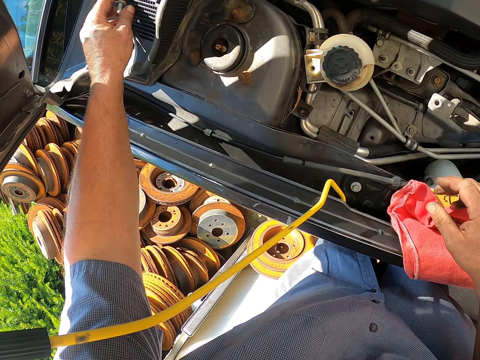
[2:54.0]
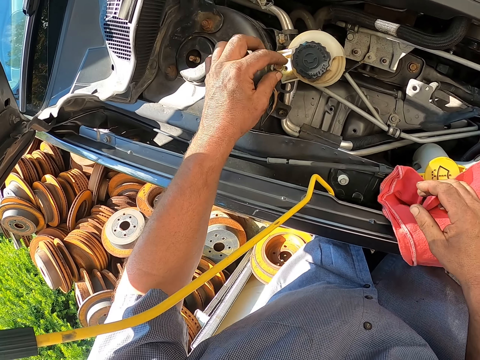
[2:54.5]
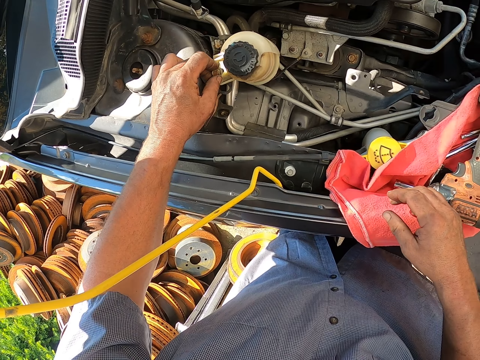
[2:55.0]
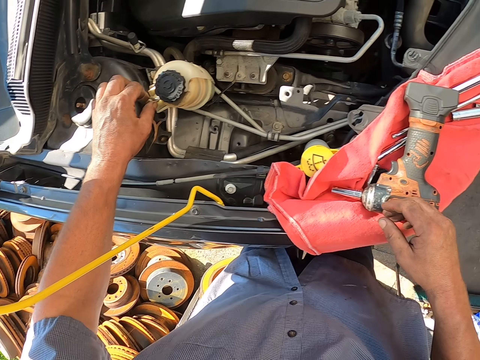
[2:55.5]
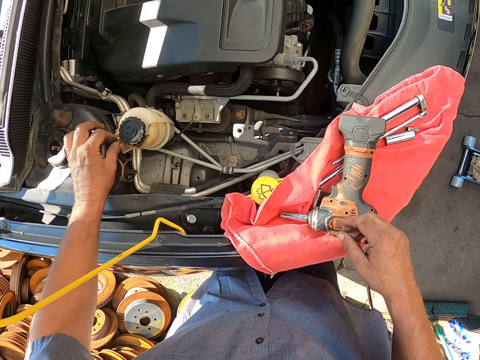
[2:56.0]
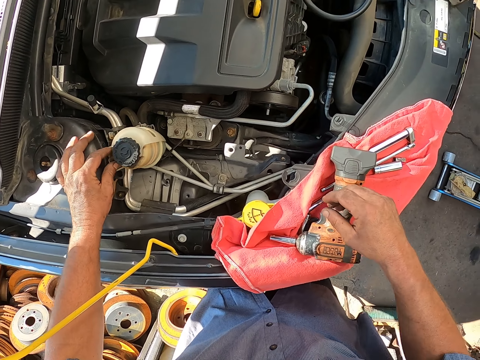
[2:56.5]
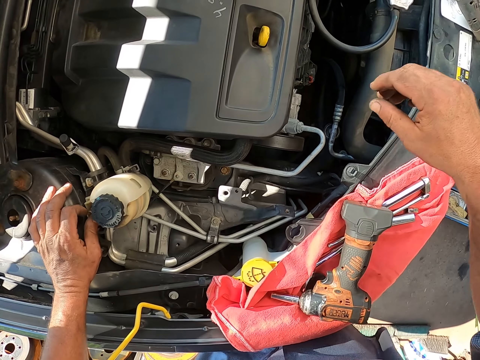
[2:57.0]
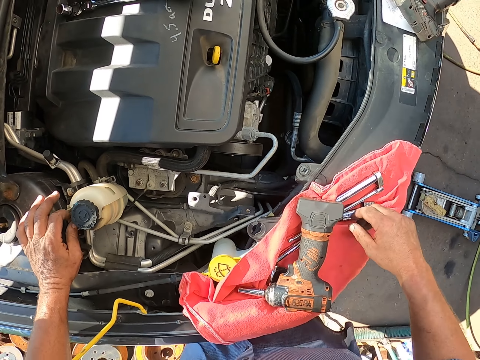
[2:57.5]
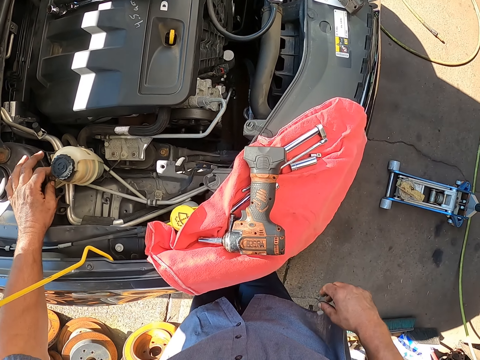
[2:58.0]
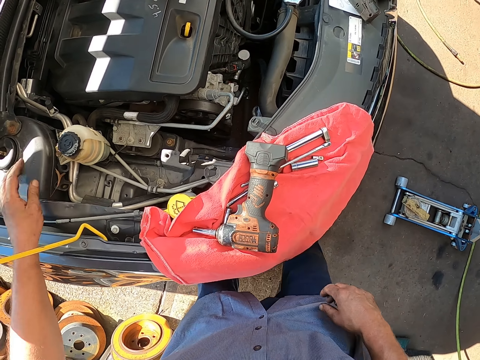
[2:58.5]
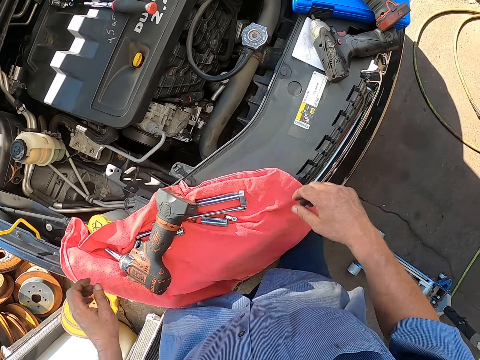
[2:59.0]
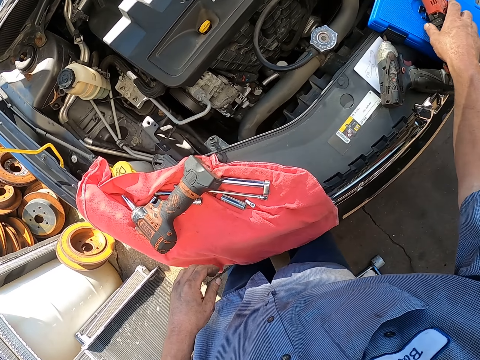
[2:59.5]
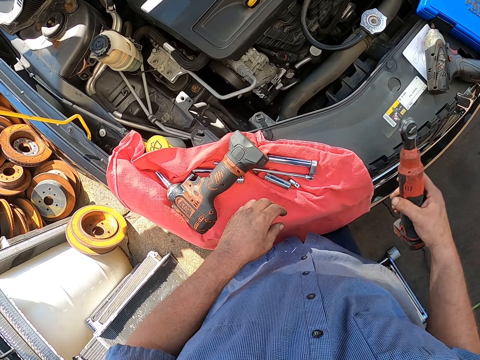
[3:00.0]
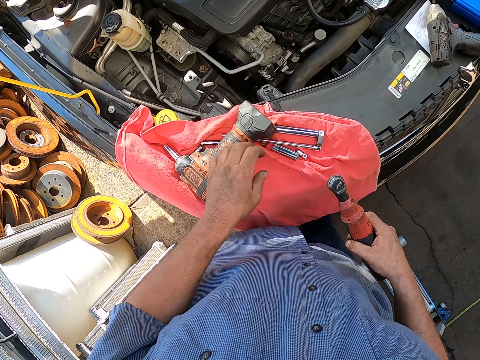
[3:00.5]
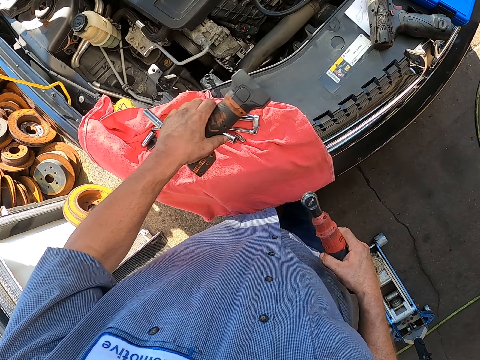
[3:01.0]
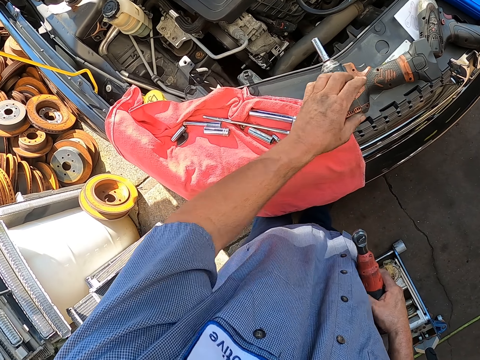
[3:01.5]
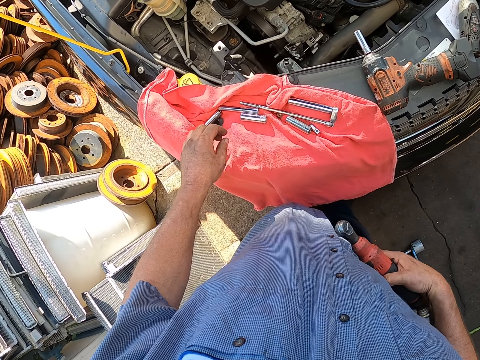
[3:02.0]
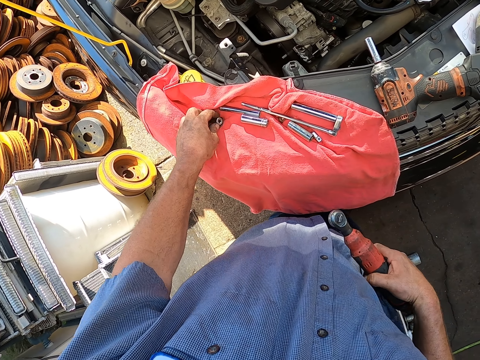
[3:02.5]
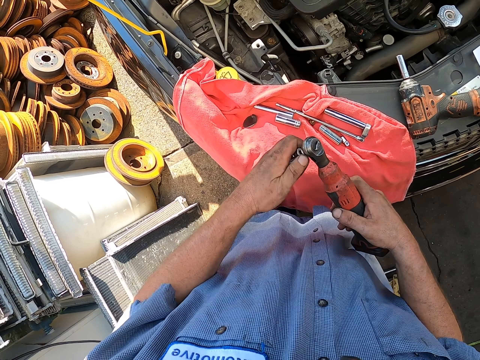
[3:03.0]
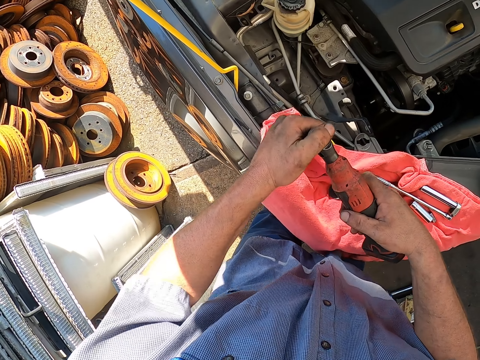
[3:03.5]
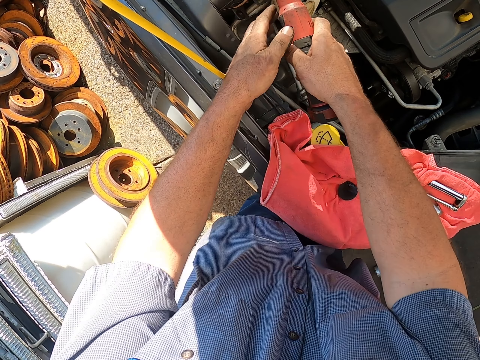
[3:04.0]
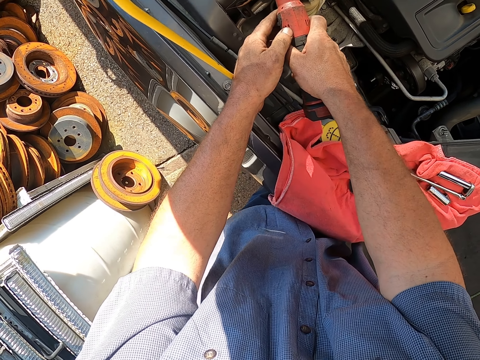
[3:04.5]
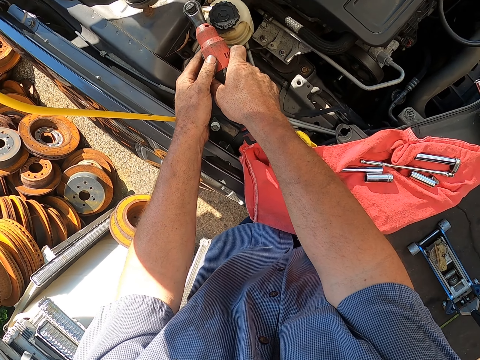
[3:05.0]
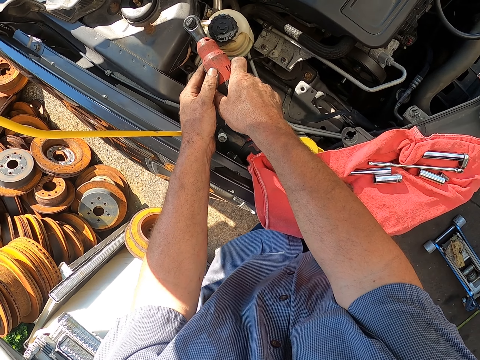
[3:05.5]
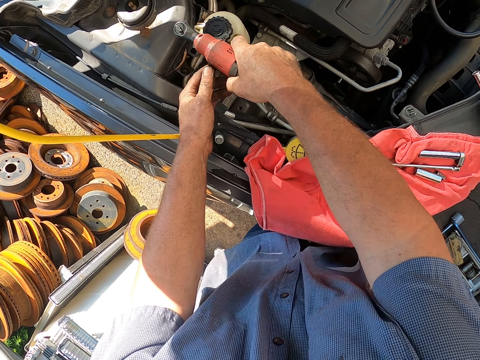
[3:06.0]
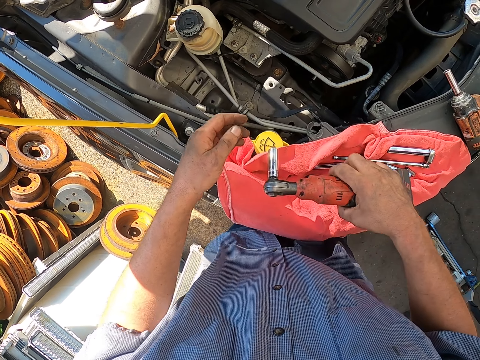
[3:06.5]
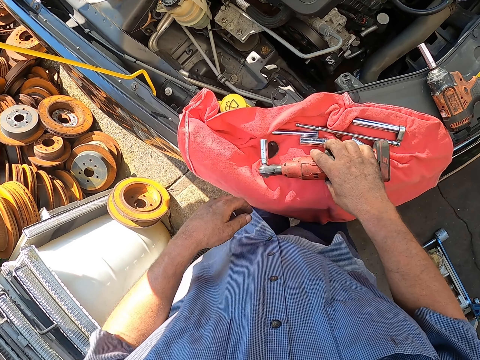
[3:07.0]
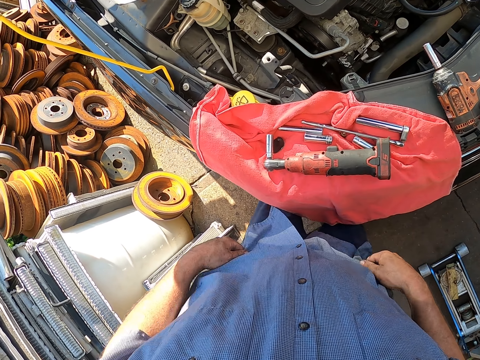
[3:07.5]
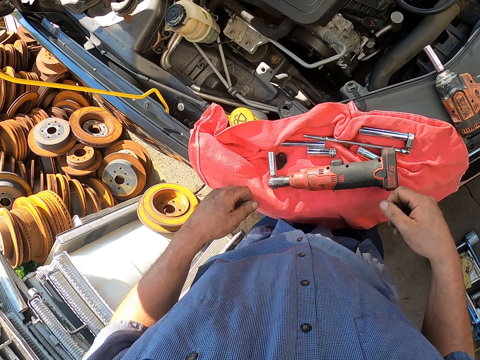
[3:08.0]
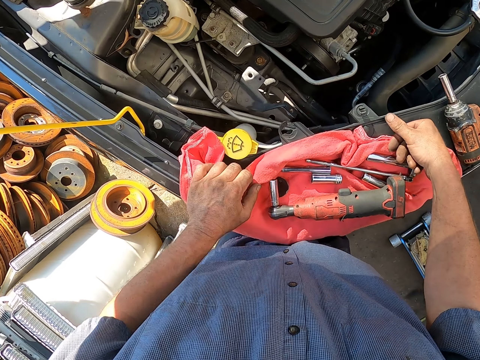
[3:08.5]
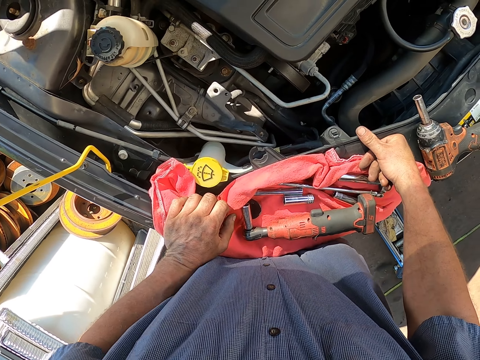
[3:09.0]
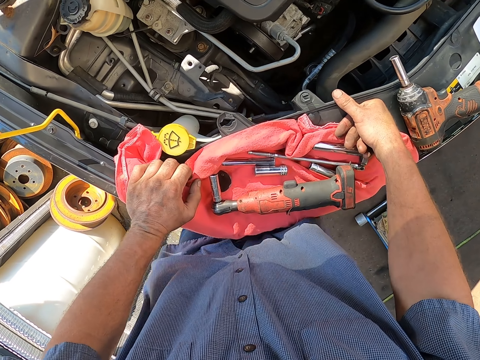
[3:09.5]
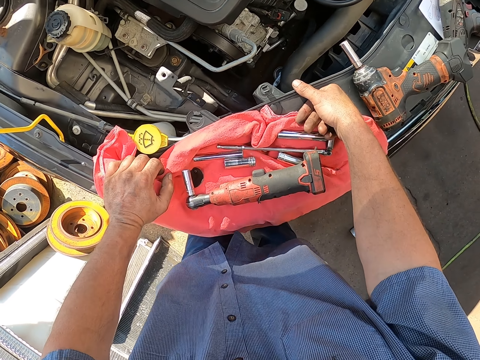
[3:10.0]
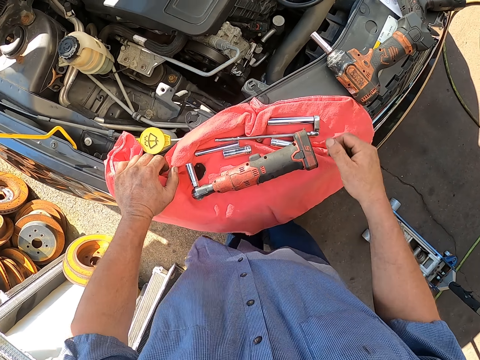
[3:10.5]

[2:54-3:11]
The camera wearer picks up a nut. They insert the nut. They tighten the bolt. They pick up a socket wrench. They put the drill aside. They pick up a drill bit. They fix the drill bit in the socket wrench. They fix screws with the screw driver. They drill the nuts. They put down the socket wrench. They lean on the car.

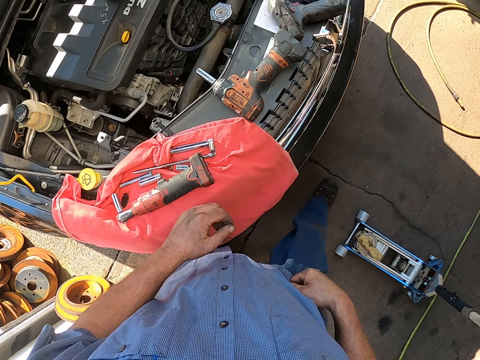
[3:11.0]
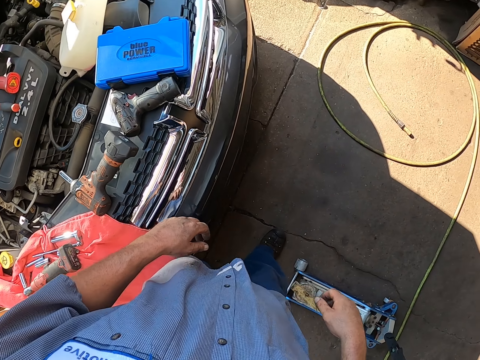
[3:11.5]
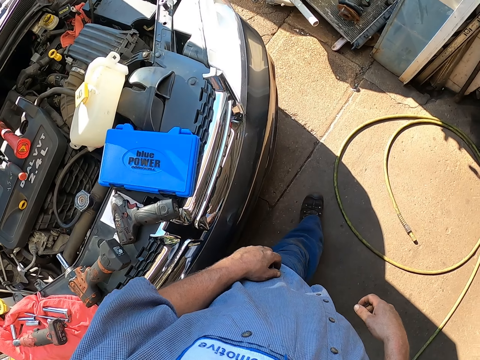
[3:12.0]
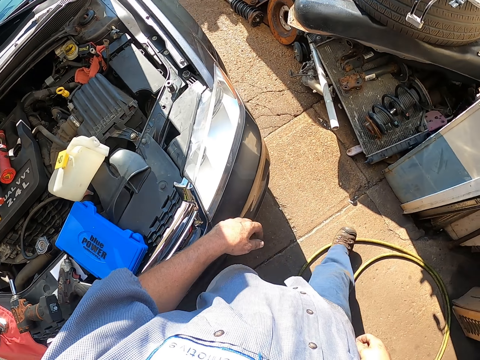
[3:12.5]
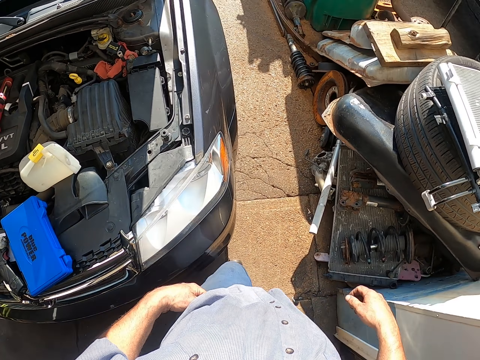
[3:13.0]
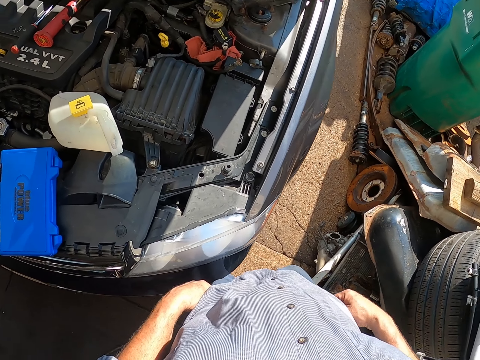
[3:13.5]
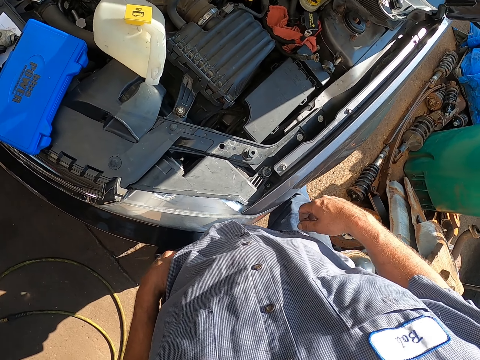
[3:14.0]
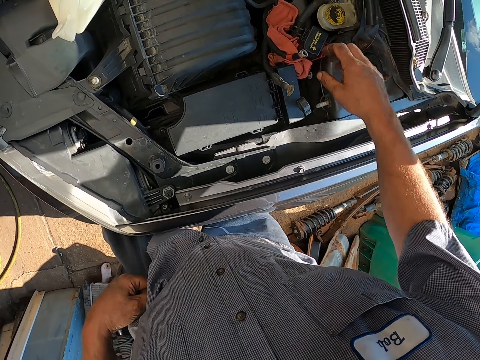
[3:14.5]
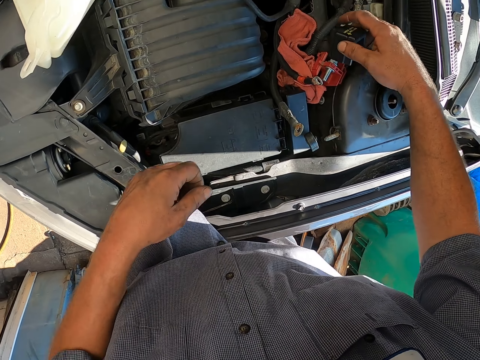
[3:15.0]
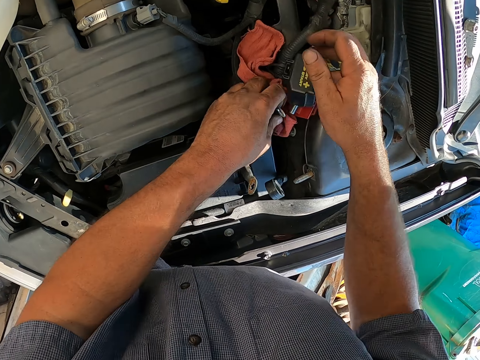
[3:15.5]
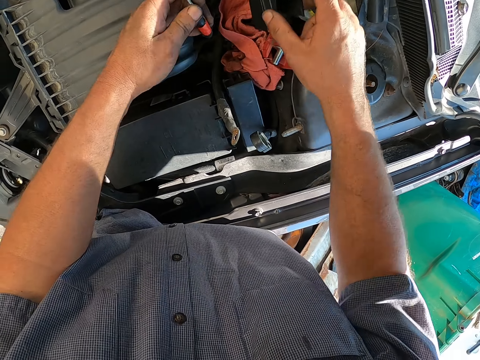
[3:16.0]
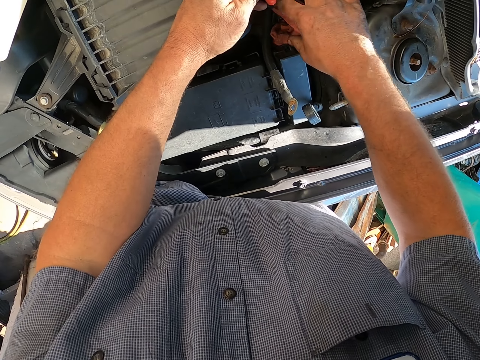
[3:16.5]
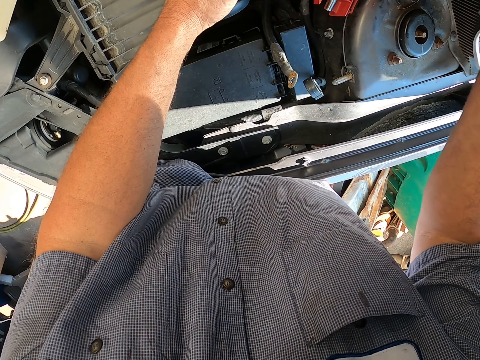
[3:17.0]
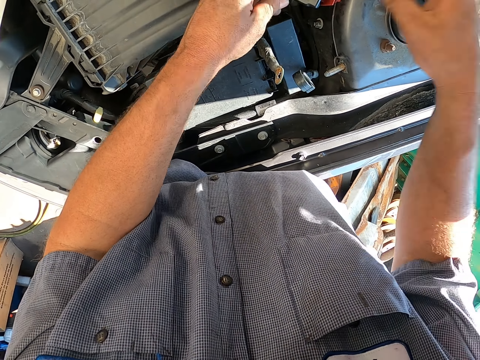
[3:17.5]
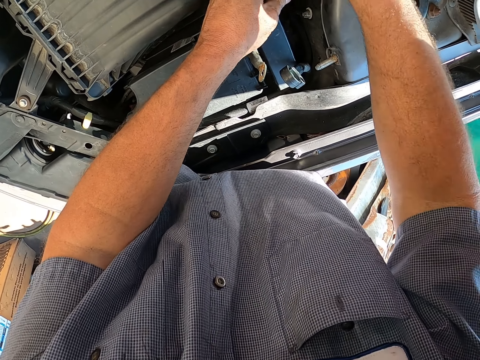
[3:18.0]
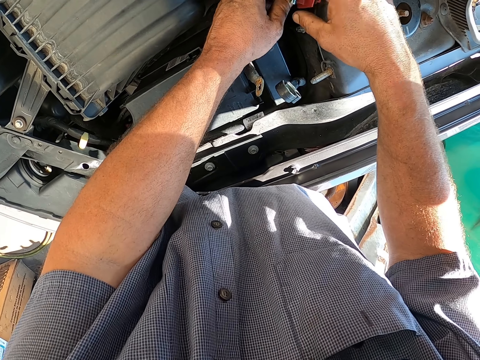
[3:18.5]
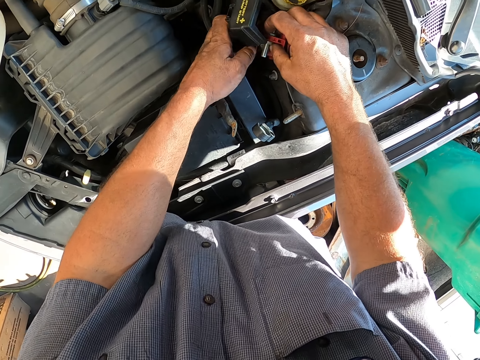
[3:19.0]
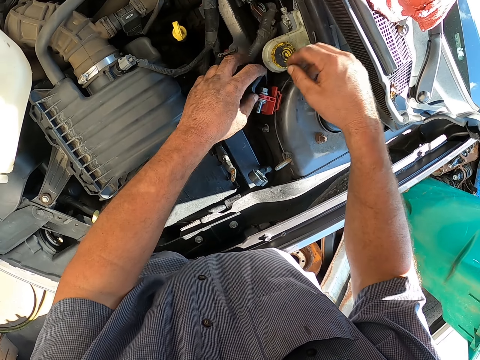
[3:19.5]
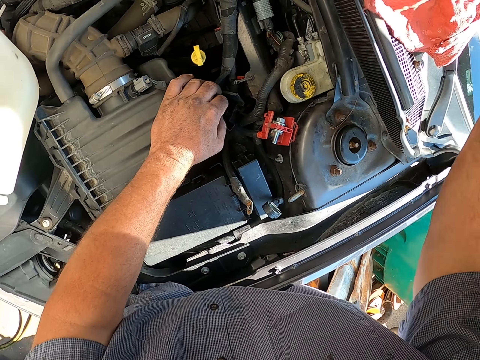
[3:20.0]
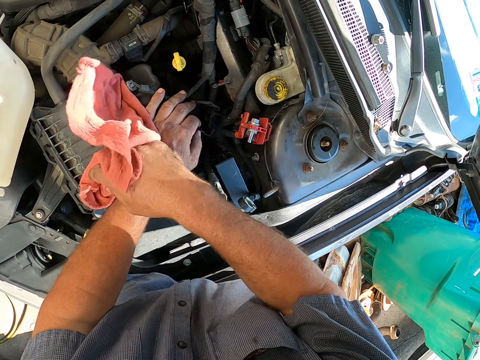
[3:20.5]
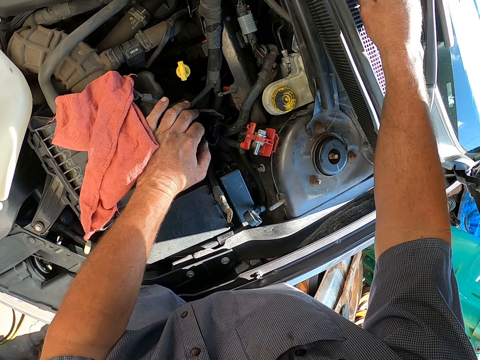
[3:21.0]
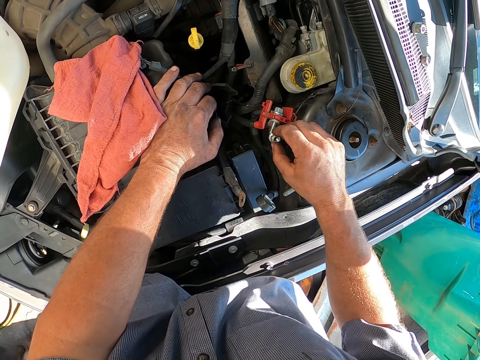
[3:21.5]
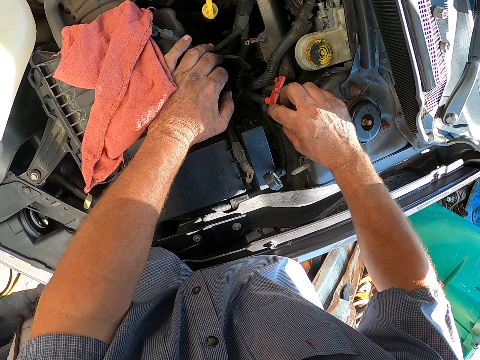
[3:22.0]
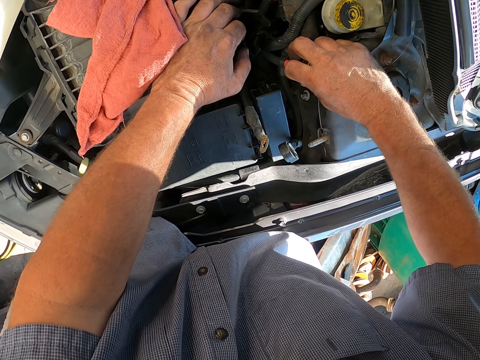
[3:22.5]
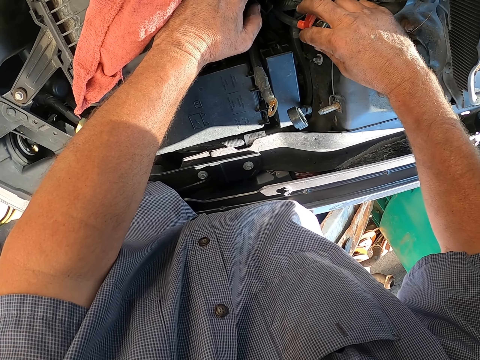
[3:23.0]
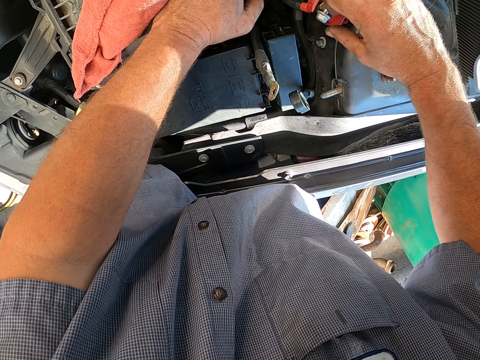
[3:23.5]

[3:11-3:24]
The camera wearer walks. They pick up something. They pick up a wiping cloth or towel. They fix something. They pick up the towel. They put down the towel. They pick up a nut. They fix screws by hand. They insert the nut. They tighten the nut.
